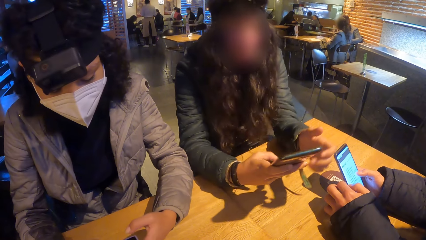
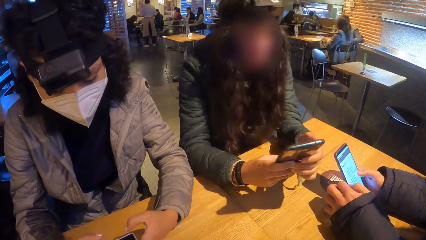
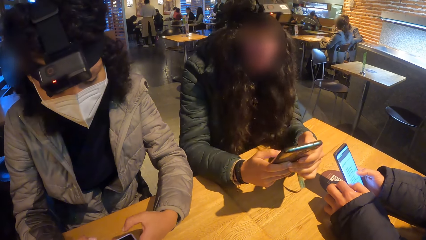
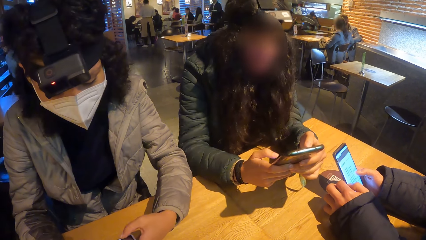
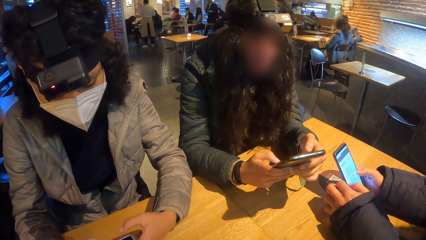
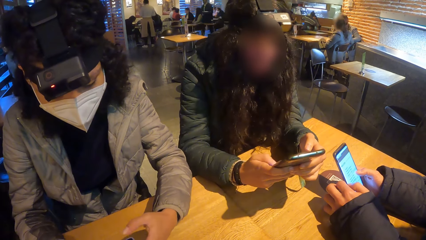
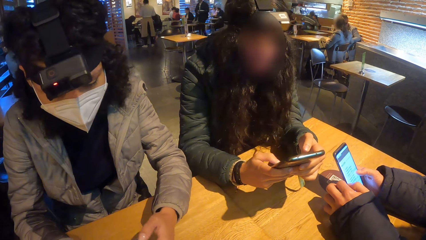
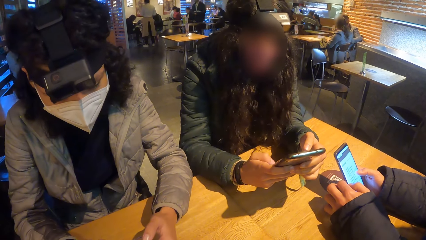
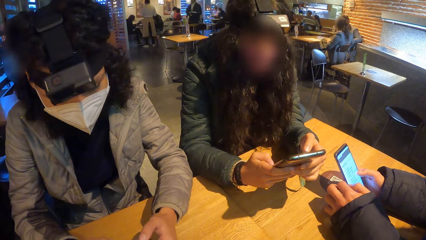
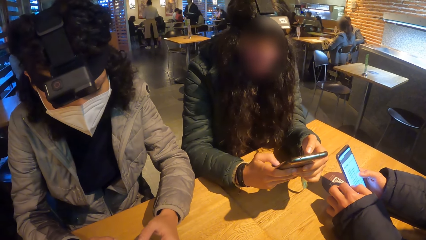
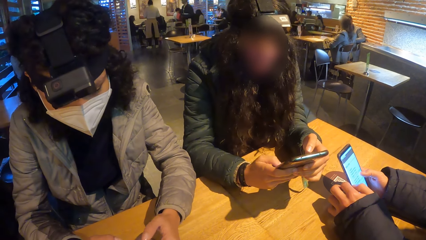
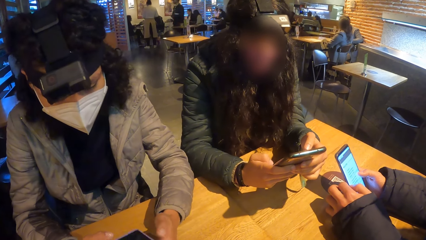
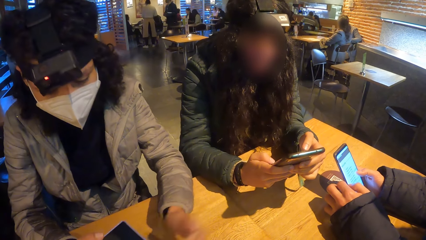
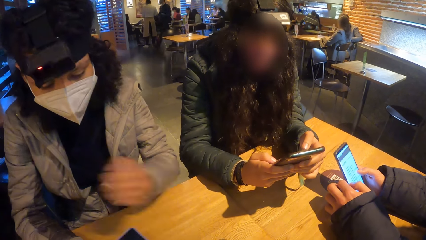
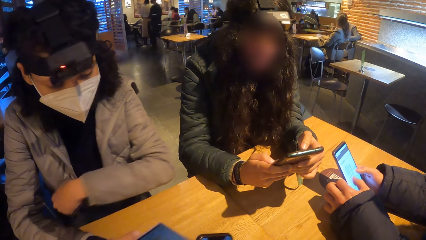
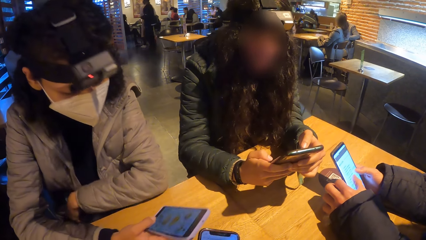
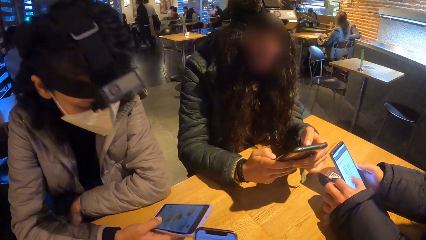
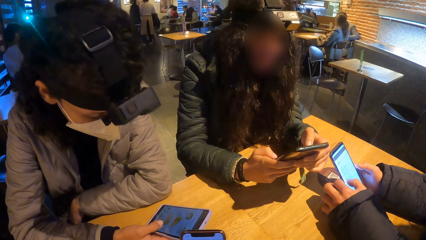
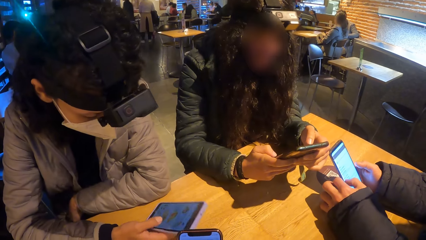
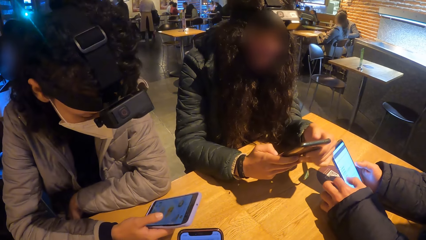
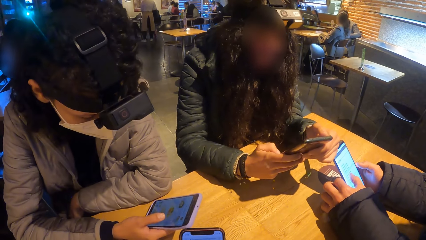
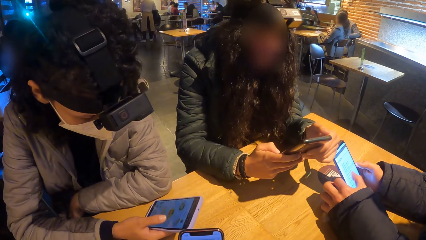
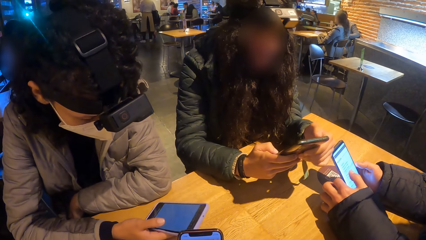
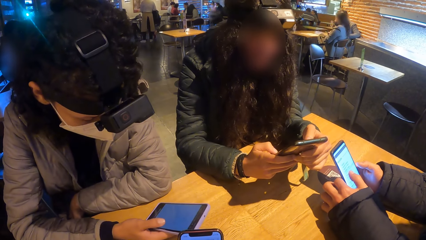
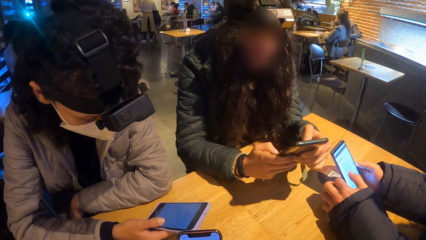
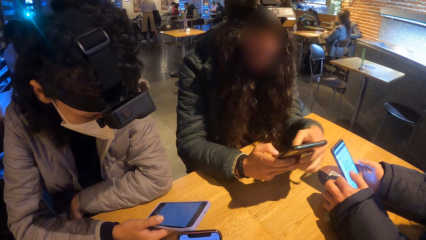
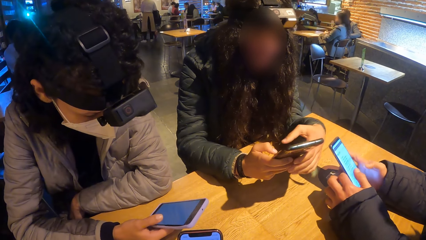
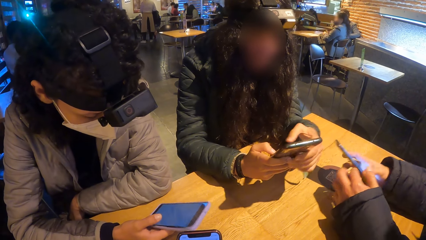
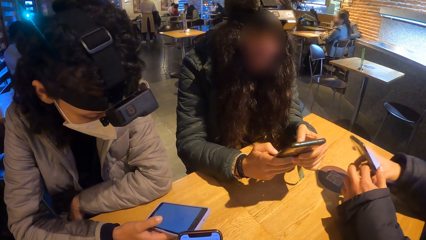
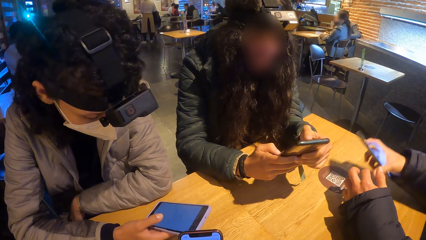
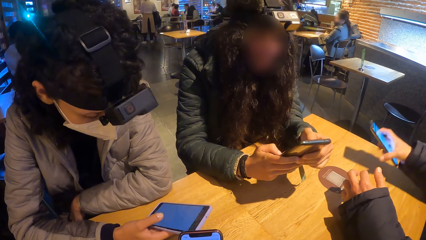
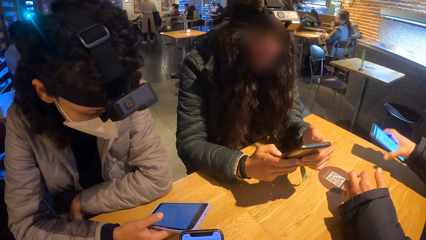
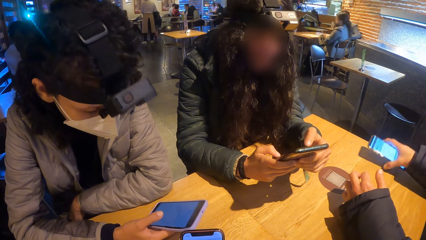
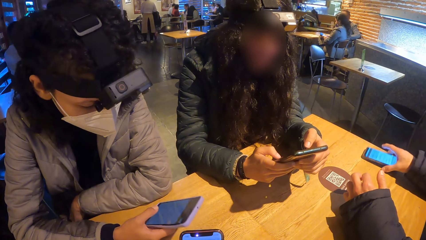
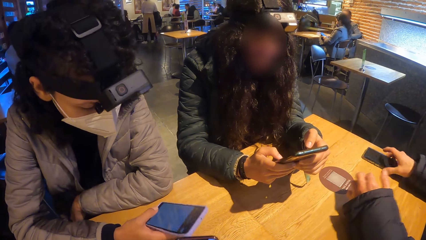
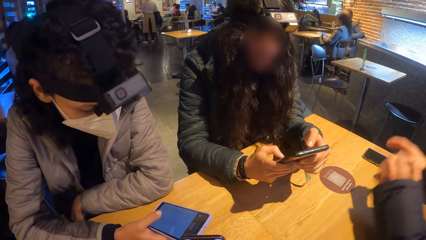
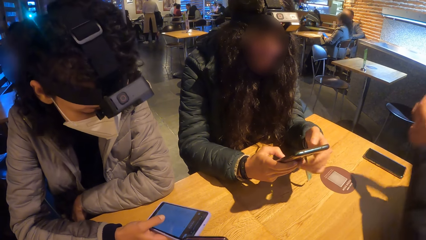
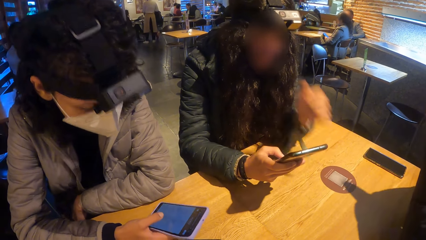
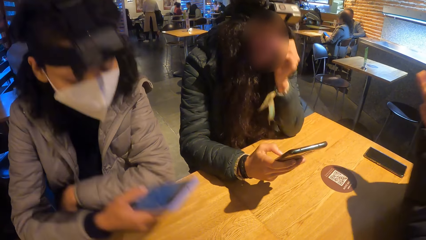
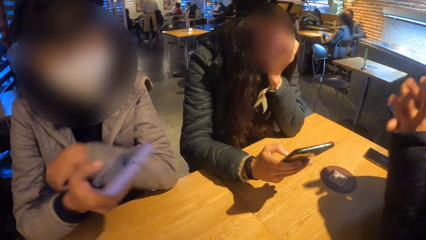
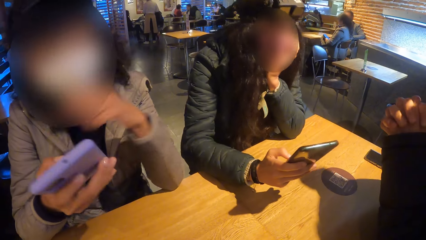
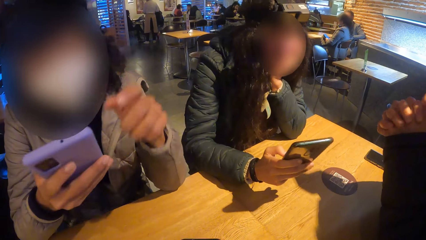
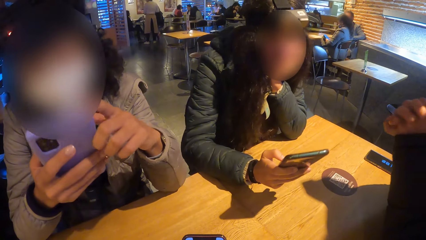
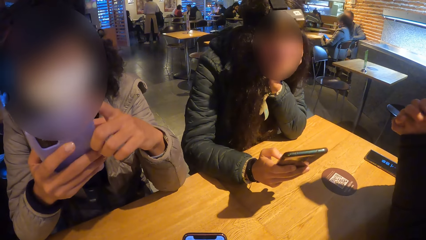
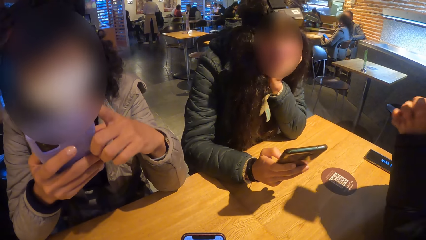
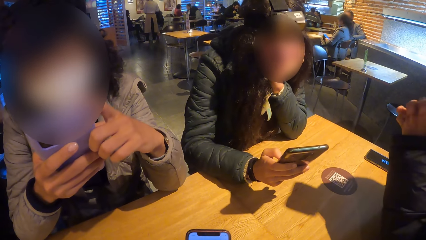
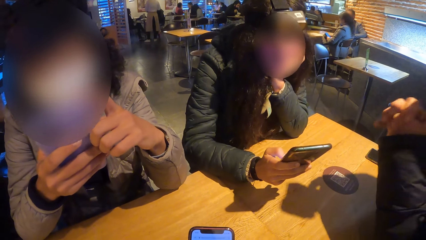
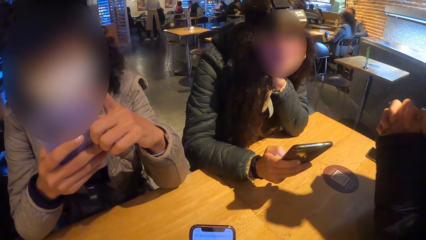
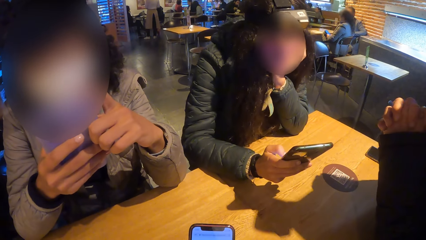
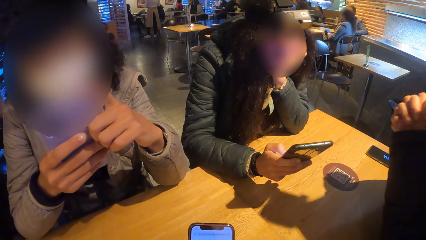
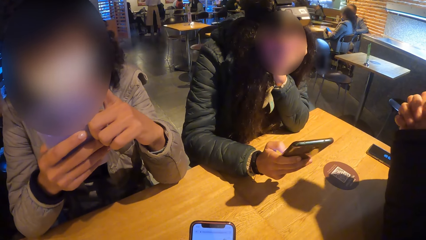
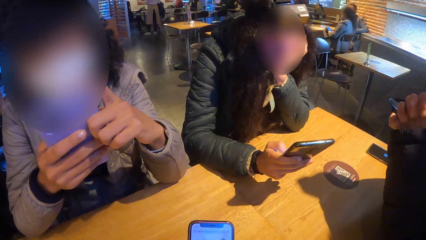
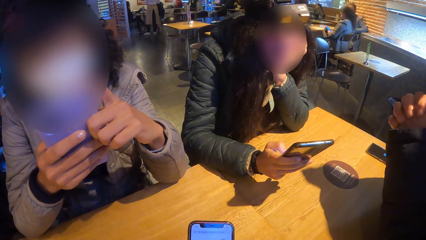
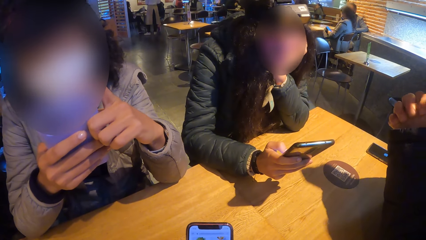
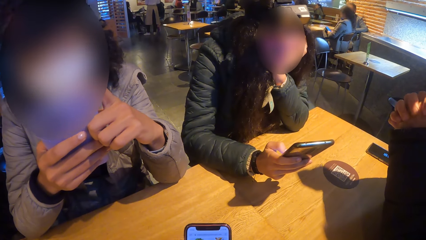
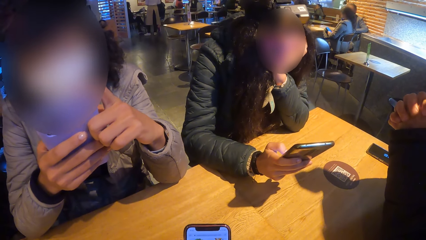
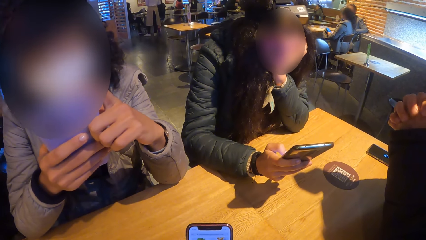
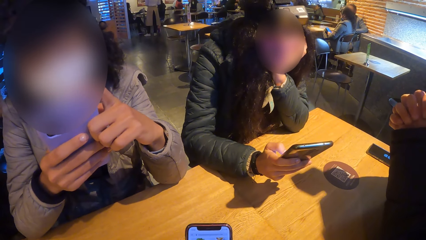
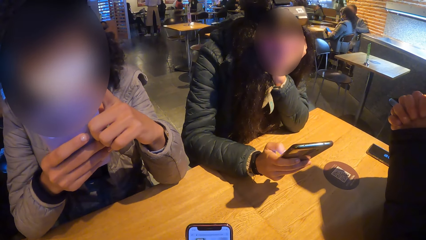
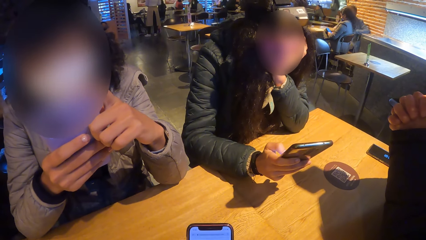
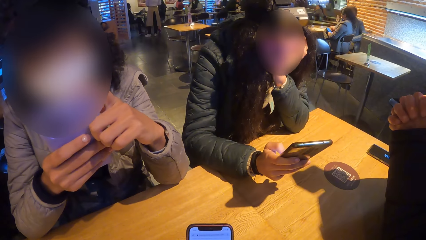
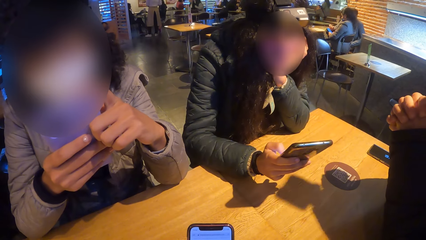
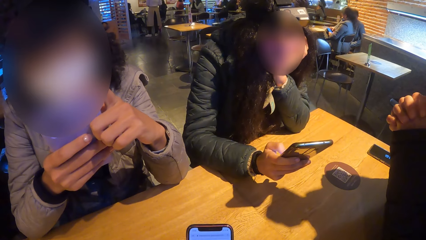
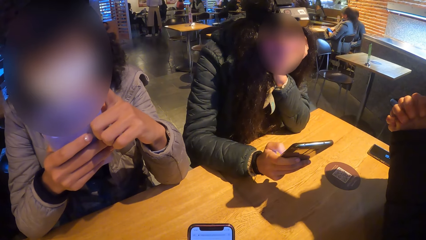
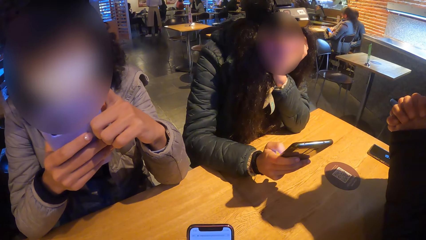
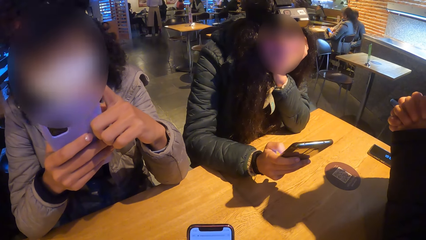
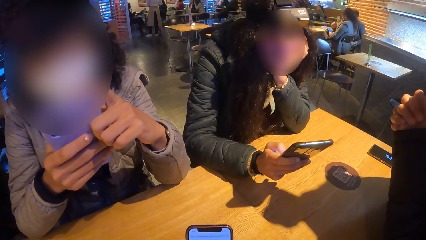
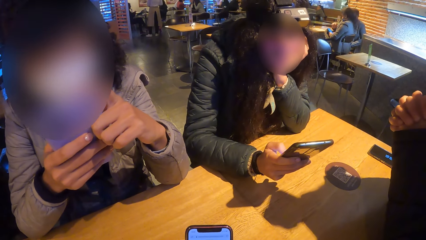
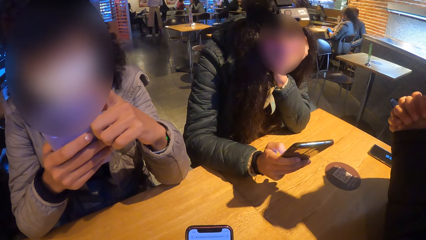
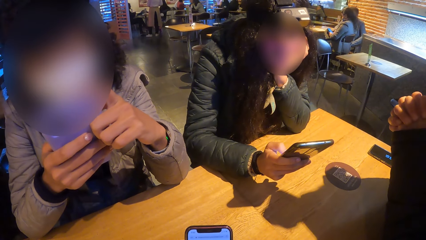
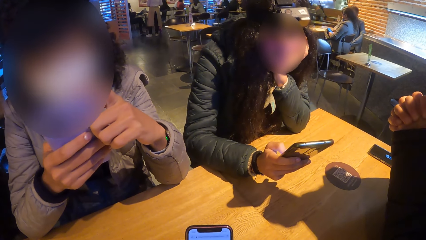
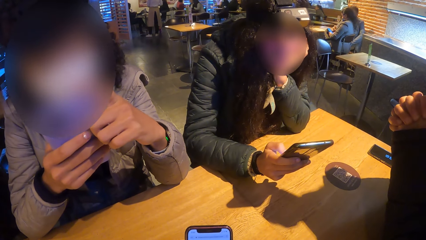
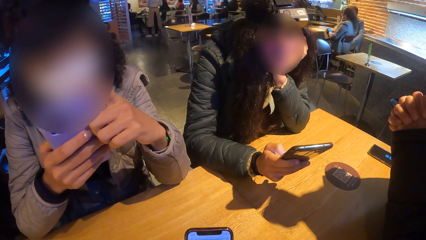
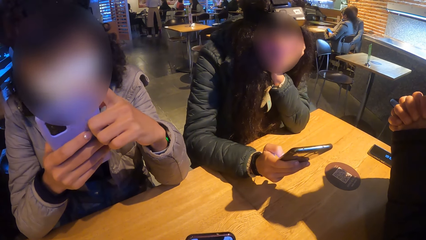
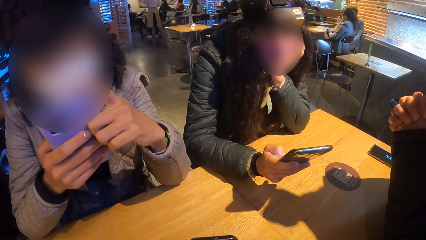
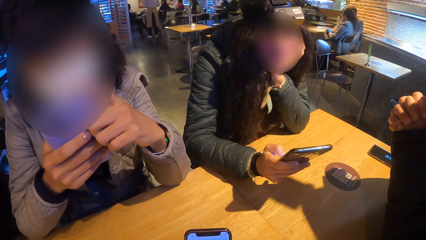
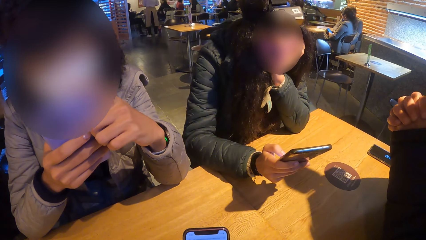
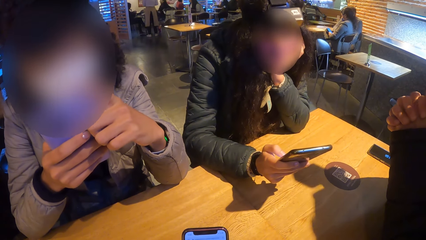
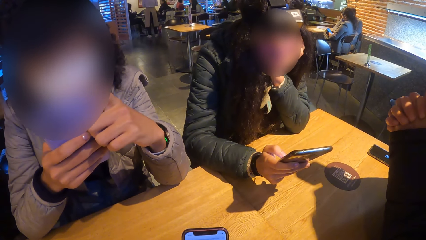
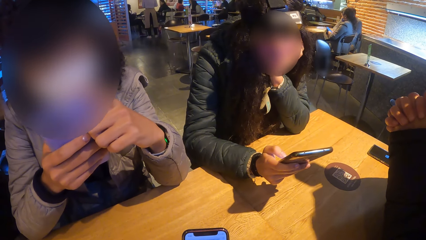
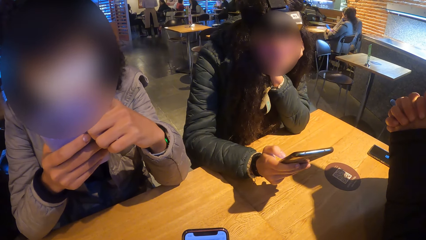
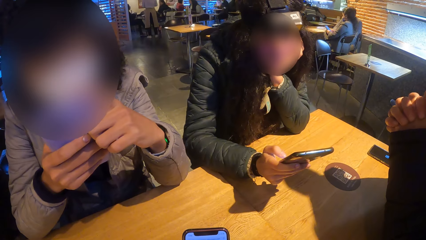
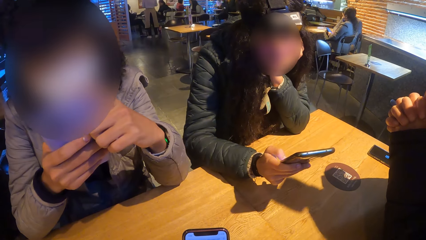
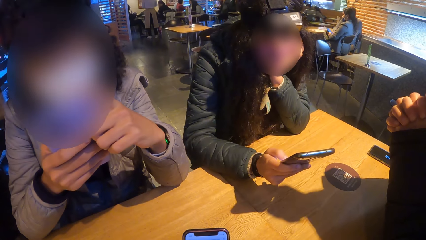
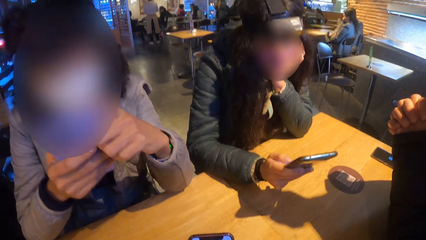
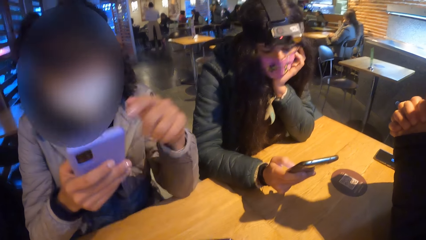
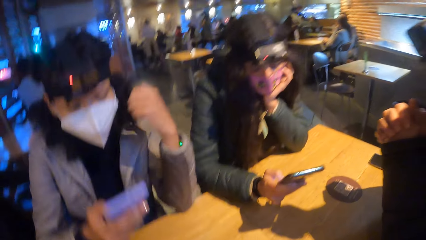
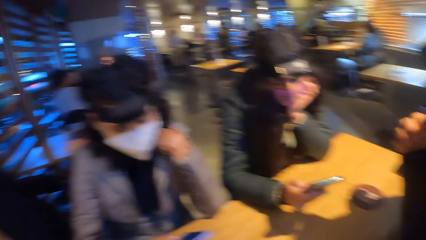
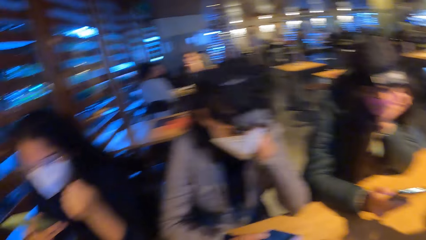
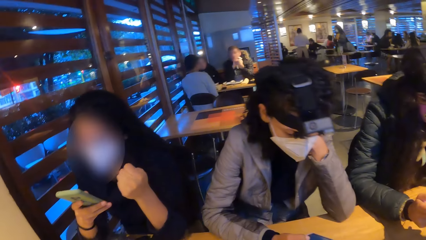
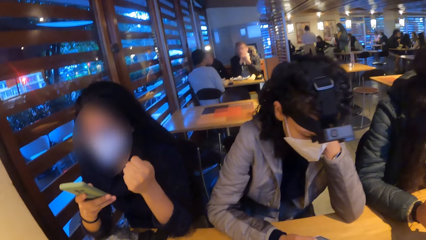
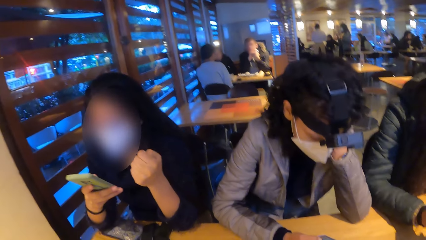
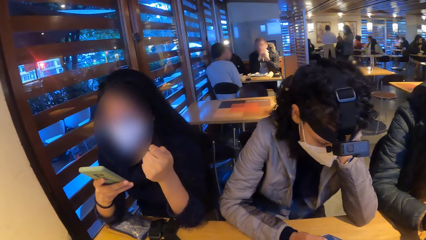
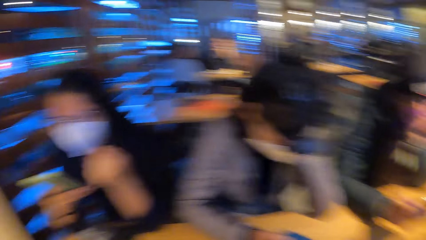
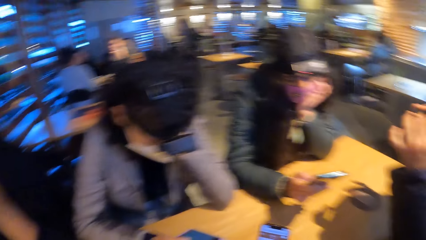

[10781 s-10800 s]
A woman holds the phone with both hands and presses the phone with both hands. Another woman places her left hand on the table and presses the phone with her right hand. A man drops the phone on the table with his right hand. The first woman rests her left cheek on her left hand. The other woman holds the phone with both hands. The first woman presses the phone with her right hand. The other woman rests her left cheek on her left hand.
